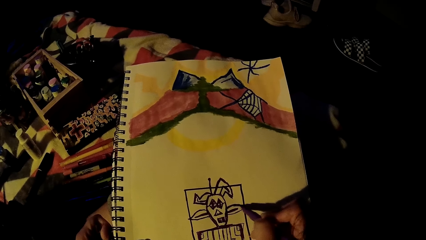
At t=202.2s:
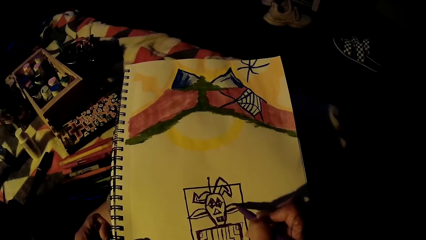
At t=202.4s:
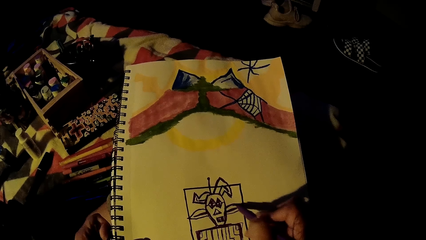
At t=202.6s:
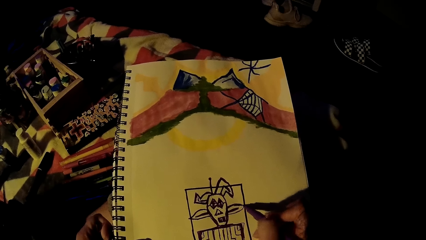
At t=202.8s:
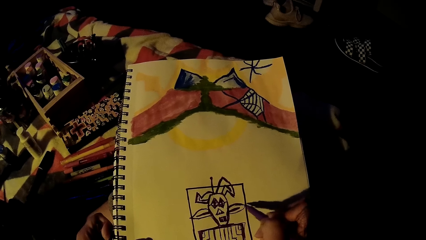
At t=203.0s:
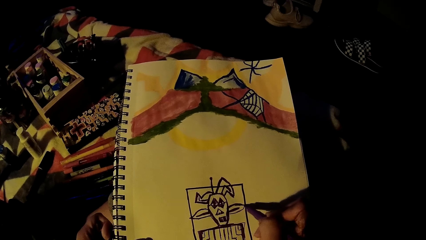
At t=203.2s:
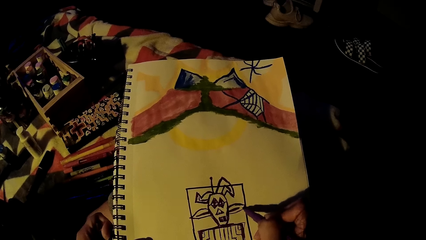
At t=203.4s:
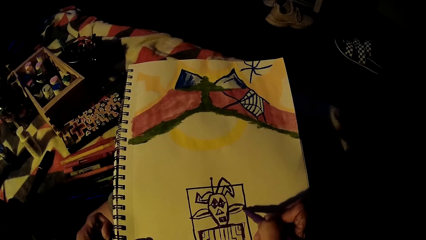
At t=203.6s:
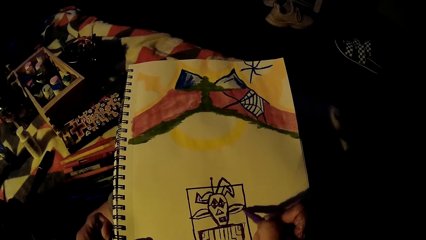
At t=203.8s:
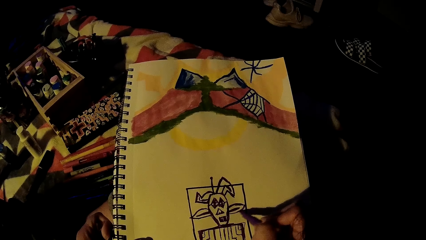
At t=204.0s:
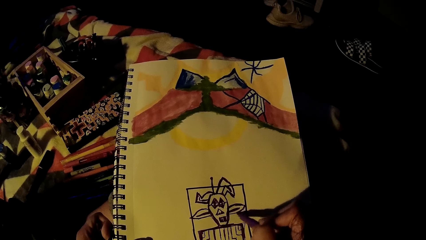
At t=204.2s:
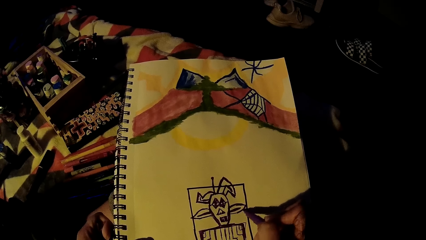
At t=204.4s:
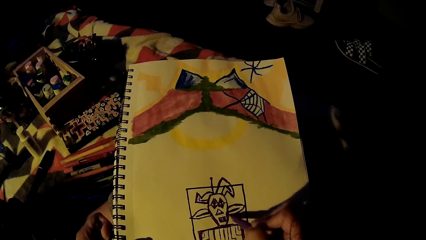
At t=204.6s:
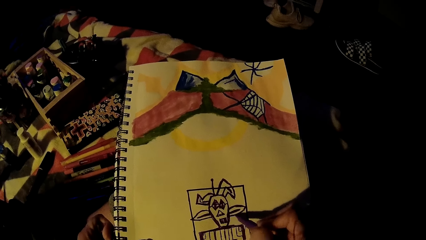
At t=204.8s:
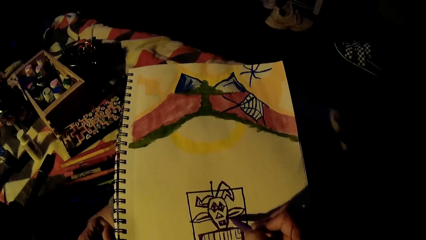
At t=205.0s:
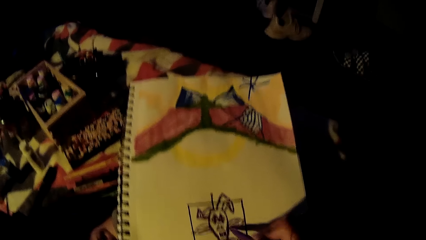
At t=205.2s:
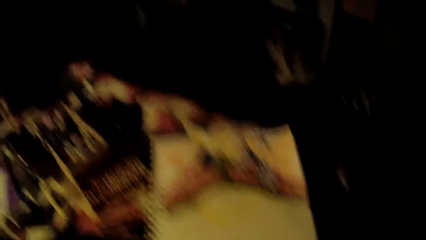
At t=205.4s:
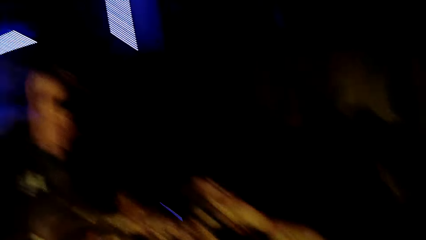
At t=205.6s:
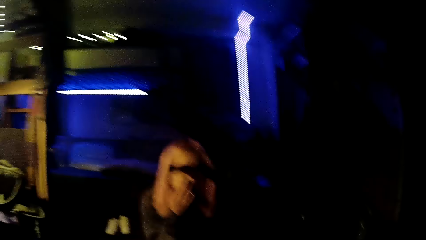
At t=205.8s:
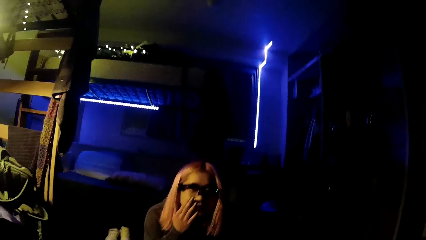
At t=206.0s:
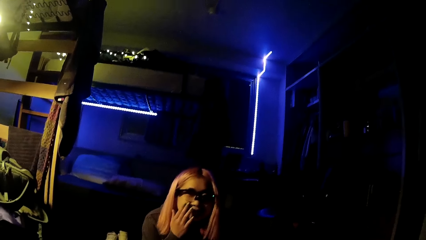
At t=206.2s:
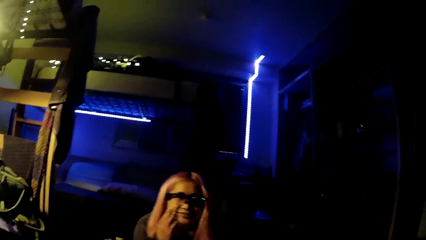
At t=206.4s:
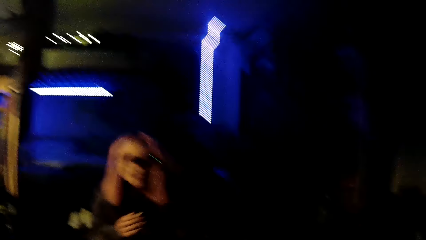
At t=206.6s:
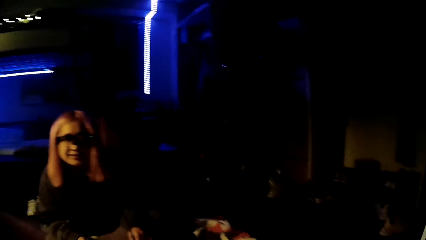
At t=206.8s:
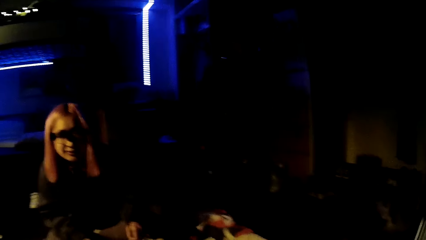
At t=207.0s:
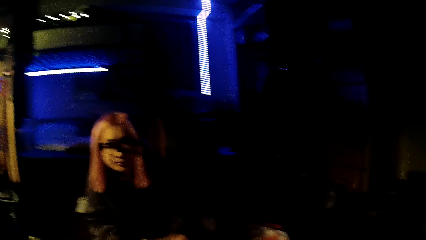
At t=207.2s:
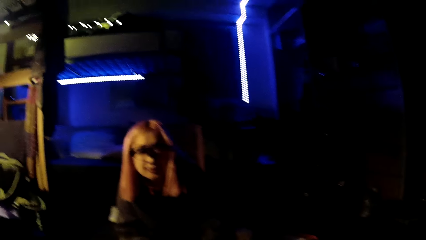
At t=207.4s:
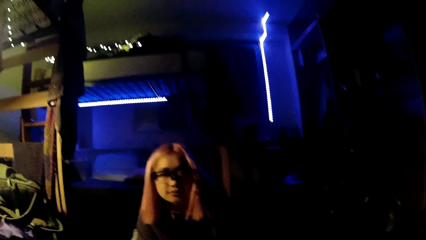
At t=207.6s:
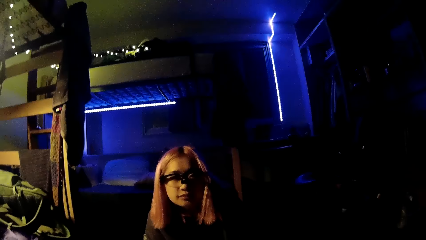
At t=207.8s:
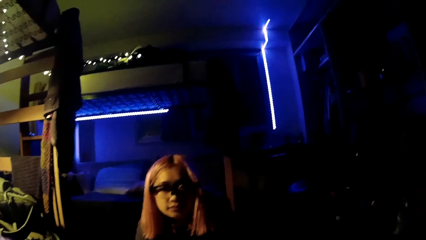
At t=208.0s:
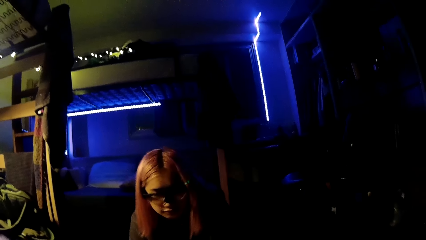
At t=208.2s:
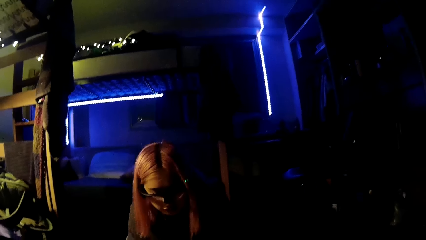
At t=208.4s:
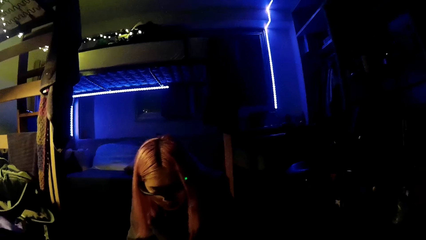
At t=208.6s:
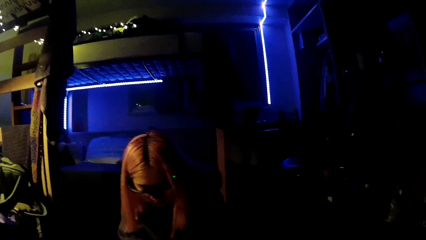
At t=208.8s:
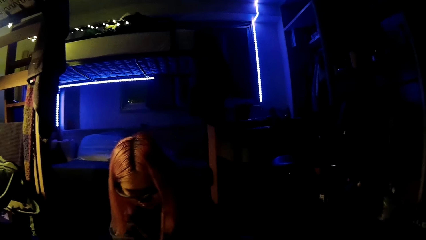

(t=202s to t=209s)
The camera wearer converses with the woman.

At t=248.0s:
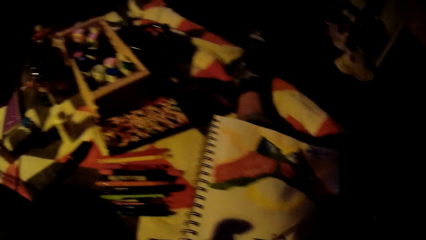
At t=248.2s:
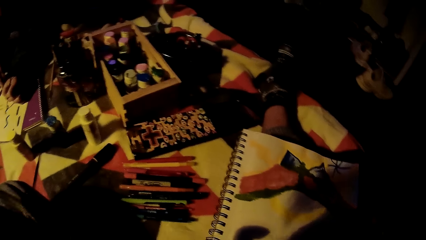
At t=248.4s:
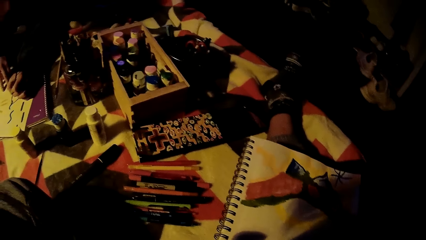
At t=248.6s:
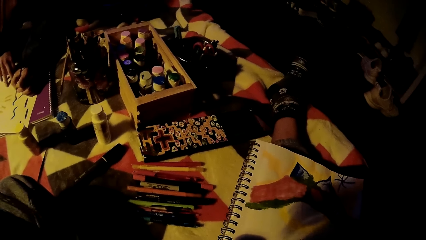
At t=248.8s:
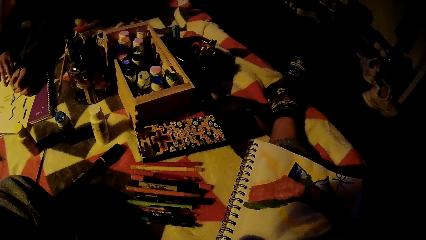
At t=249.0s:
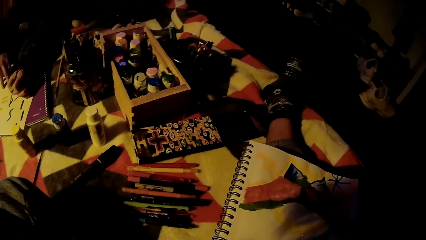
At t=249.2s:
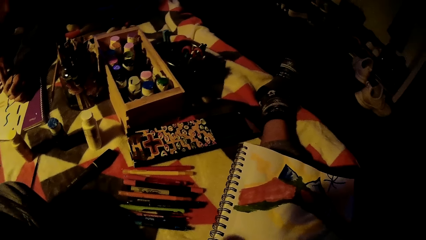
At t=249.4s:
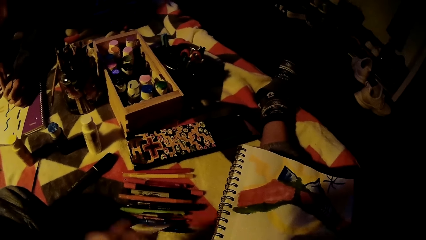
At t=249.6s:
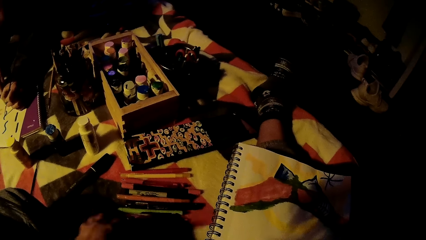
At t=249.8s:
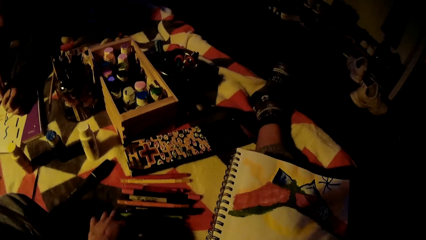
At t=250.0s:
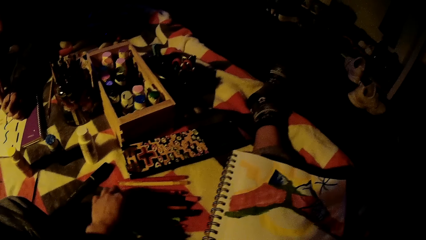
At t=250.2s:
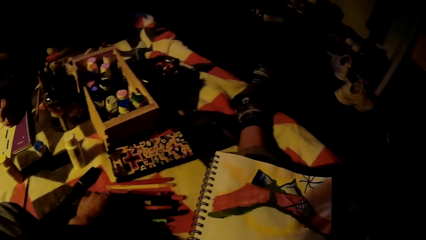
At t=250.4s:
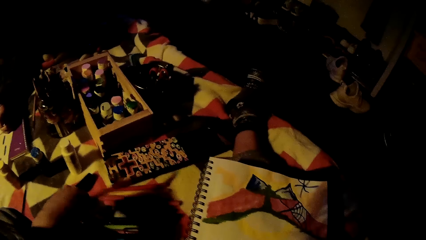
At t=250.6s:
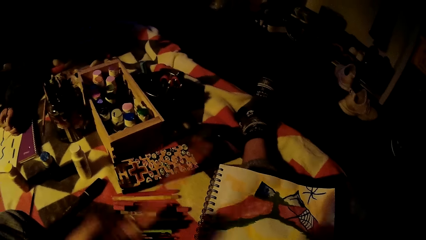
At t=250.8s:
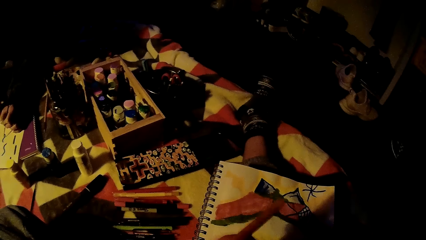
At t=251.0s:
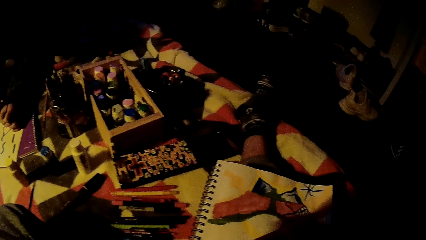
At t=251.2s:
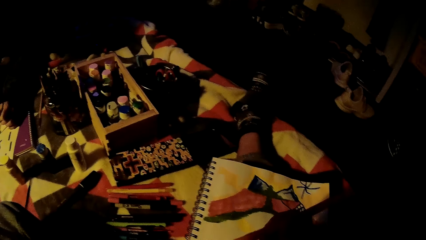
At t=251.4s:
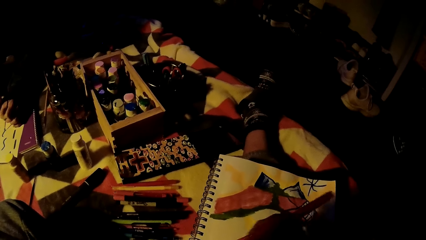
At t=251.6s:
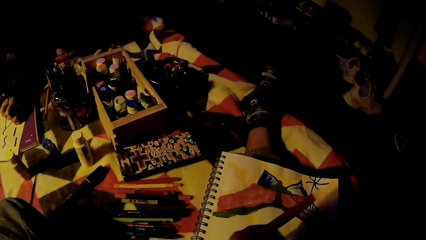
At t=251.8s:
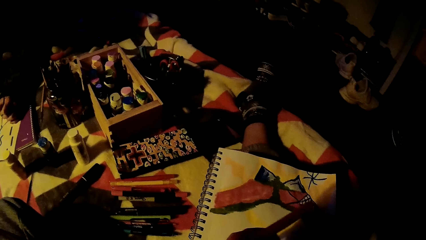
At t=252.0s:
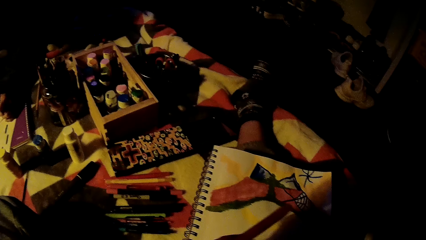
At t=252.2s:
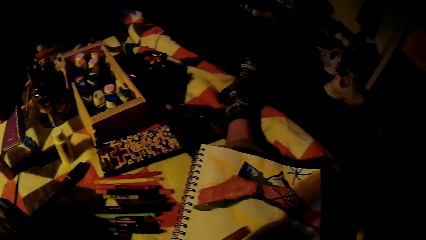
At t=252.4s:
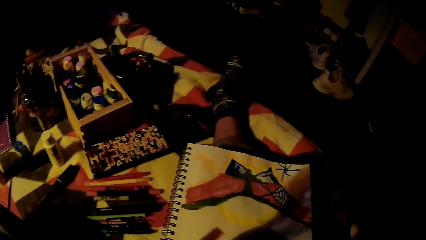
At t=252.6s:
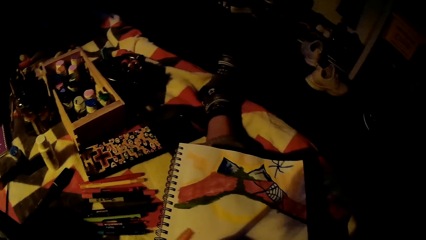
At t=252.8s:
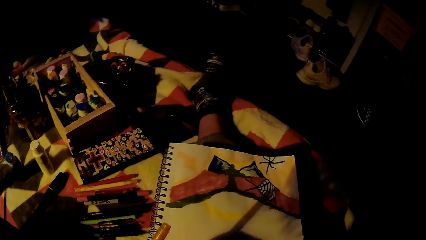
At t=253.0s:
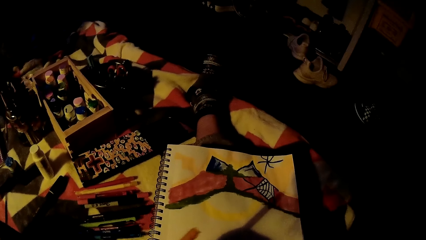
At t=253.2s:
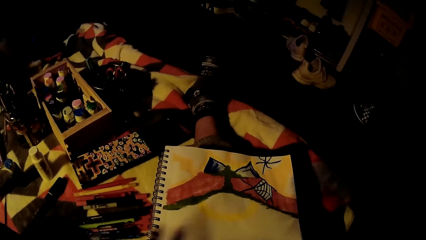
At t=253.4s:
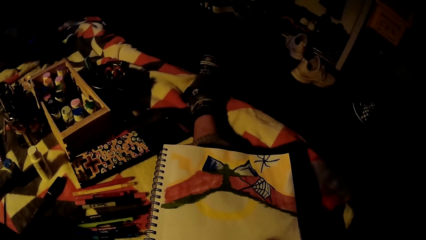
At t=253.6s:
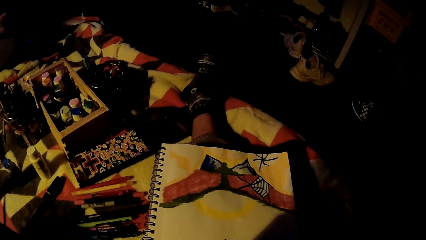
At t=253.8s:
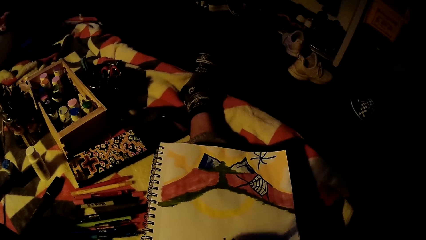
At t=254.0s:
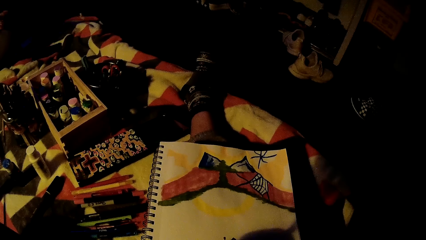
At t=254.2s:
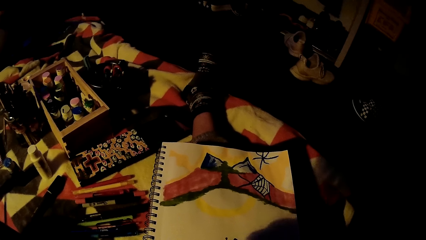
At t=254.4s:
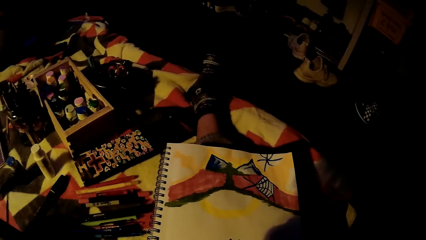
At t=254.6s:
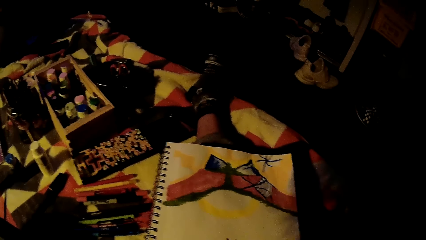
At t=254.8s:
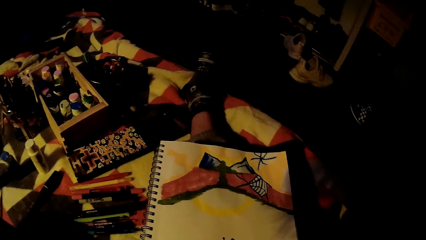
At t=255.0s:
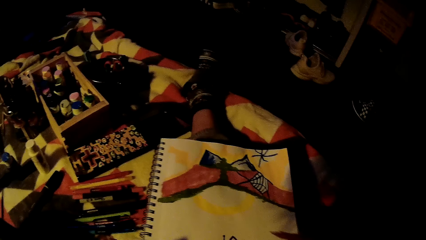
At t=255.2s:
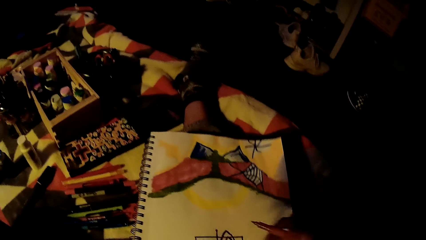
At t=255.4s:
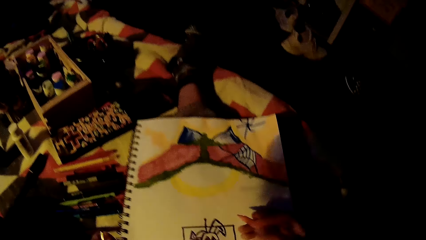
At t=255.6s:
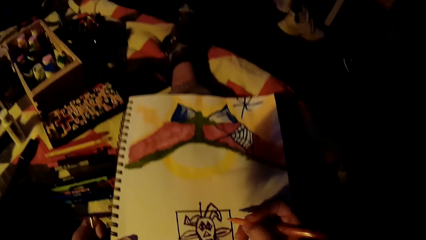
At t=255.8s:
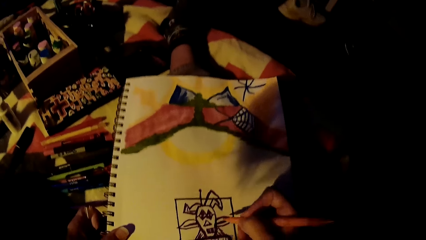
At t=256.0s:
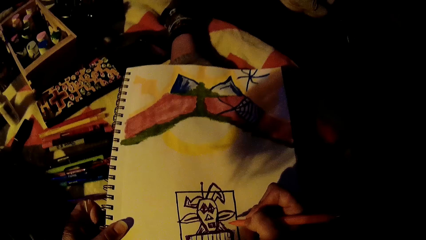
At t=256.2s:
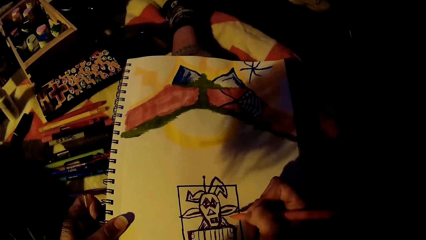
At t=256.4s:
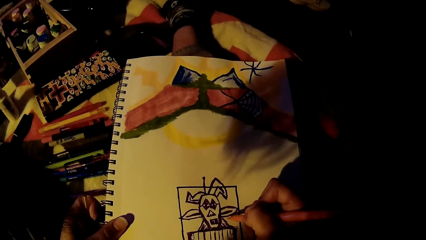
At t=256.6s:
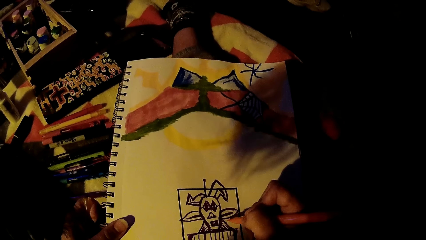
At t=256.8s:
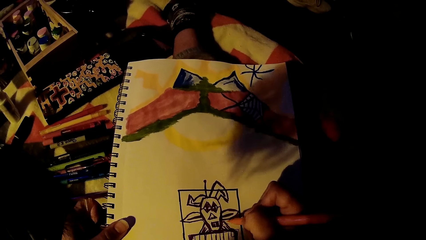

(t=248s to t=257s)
The camera wearer drops the drawing marker in her left hand on the bed. She picks up a drawing marker from the bed with her left hand. She passes the drawing marker to her right hand.
